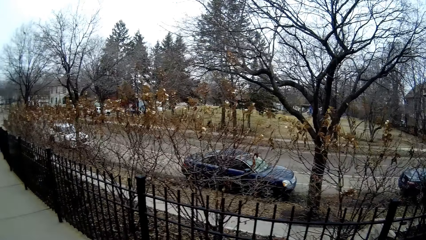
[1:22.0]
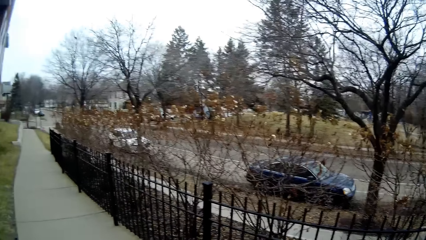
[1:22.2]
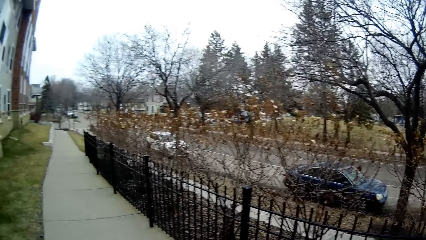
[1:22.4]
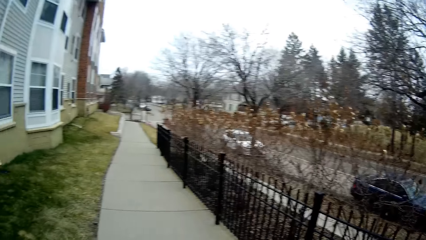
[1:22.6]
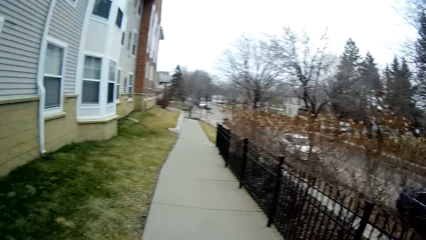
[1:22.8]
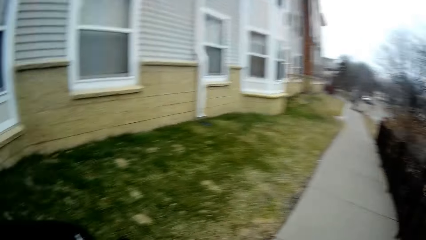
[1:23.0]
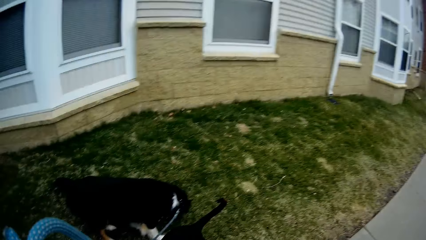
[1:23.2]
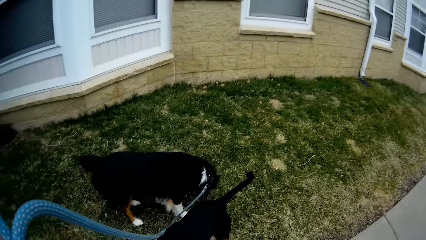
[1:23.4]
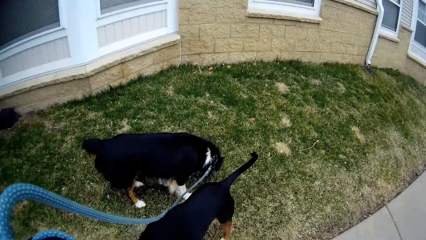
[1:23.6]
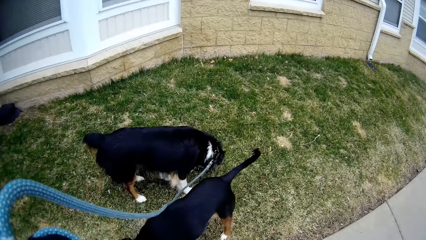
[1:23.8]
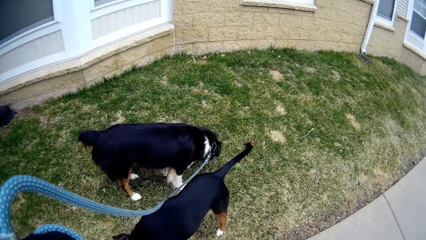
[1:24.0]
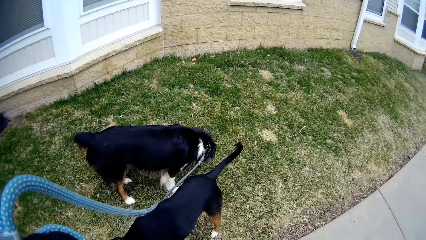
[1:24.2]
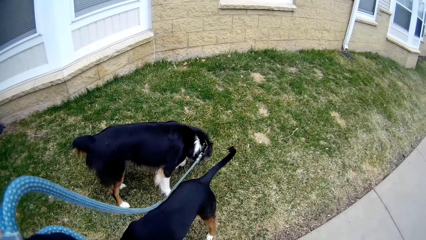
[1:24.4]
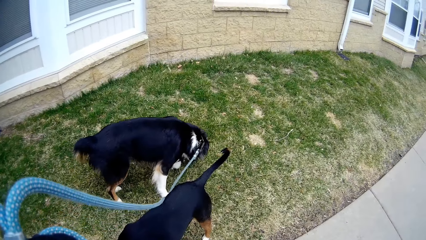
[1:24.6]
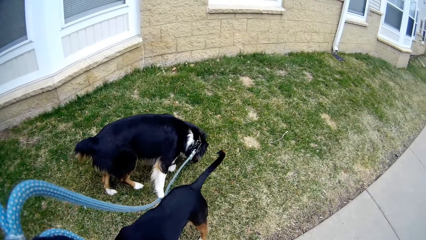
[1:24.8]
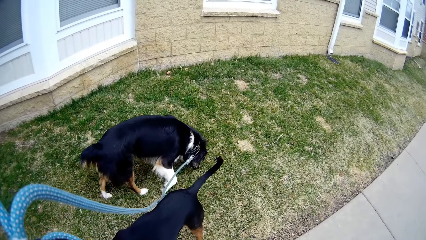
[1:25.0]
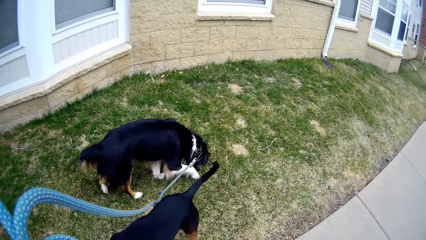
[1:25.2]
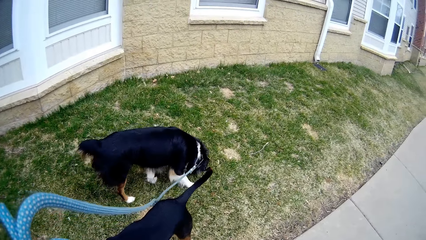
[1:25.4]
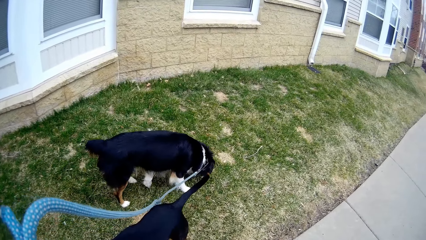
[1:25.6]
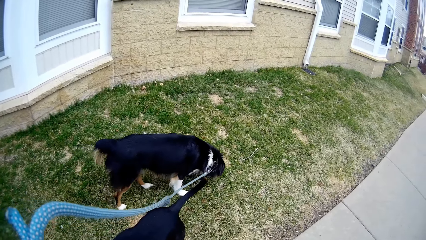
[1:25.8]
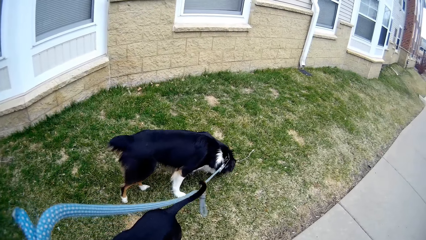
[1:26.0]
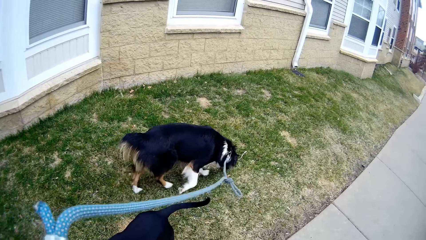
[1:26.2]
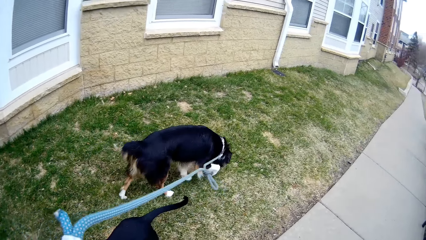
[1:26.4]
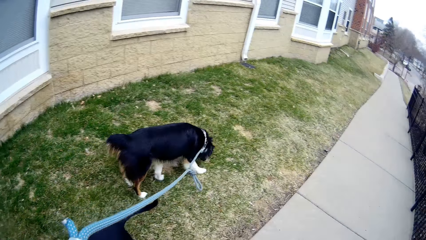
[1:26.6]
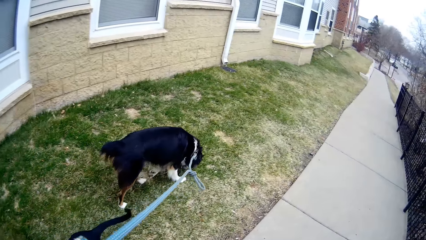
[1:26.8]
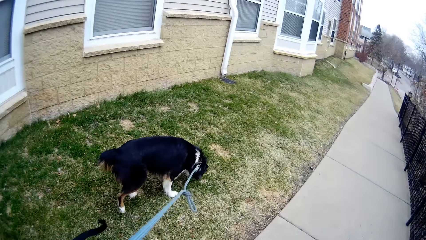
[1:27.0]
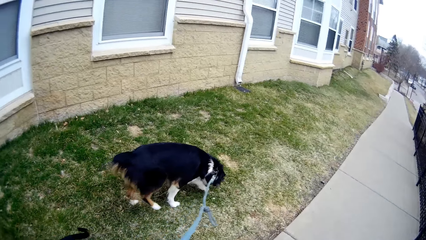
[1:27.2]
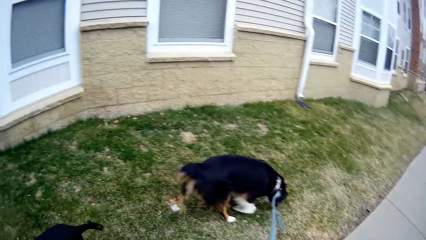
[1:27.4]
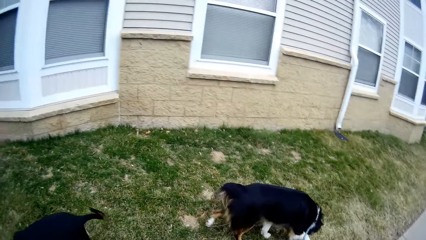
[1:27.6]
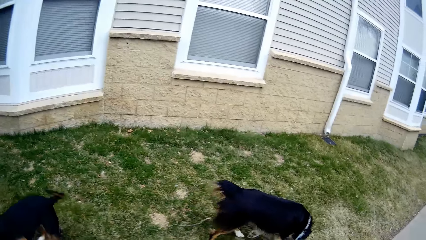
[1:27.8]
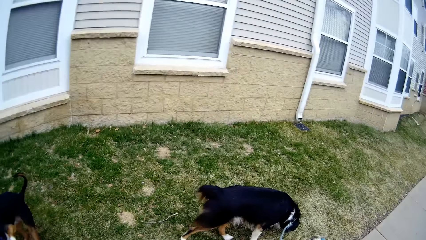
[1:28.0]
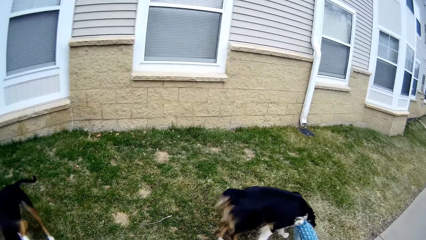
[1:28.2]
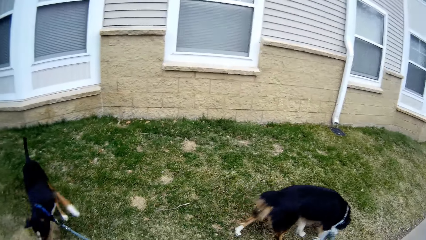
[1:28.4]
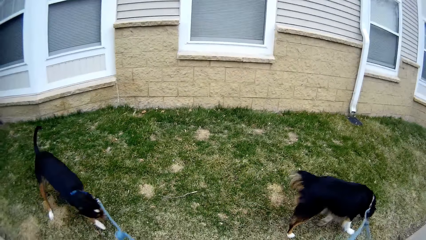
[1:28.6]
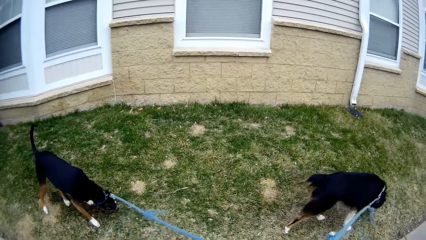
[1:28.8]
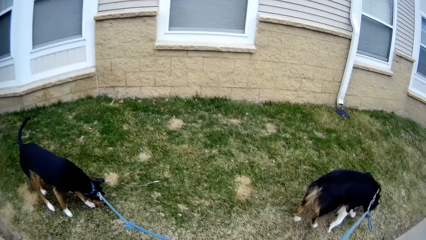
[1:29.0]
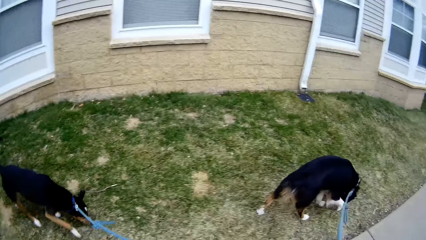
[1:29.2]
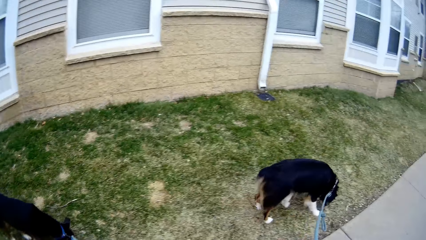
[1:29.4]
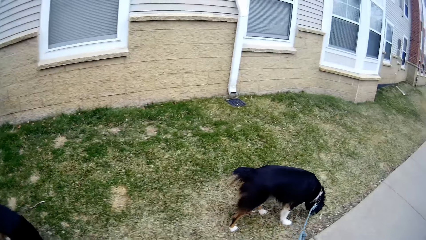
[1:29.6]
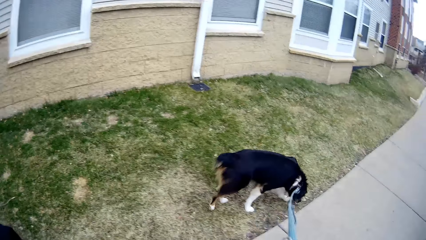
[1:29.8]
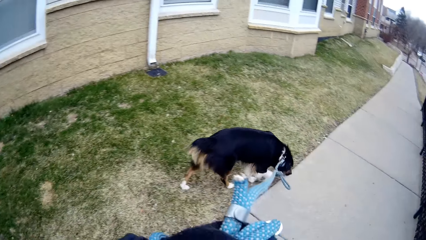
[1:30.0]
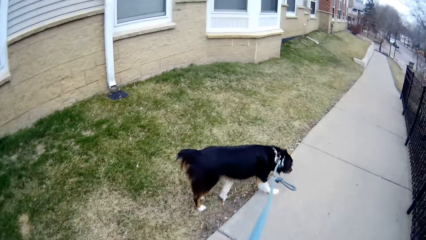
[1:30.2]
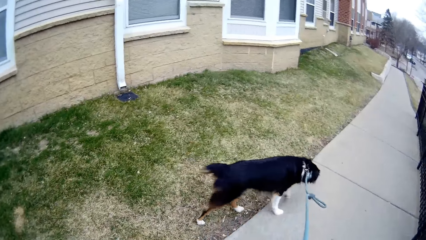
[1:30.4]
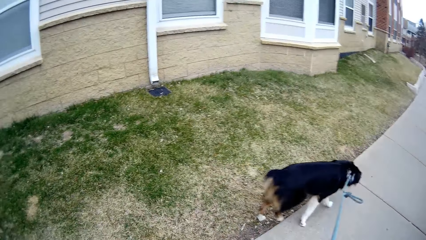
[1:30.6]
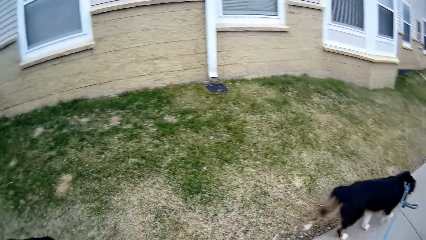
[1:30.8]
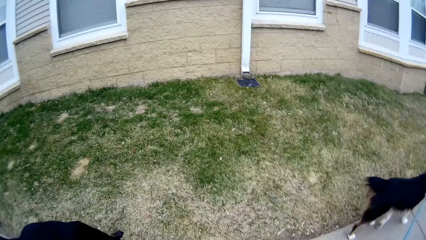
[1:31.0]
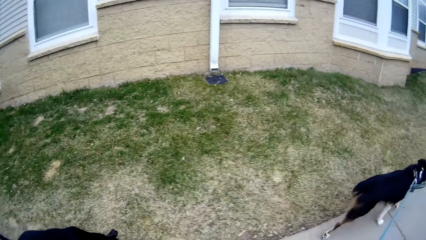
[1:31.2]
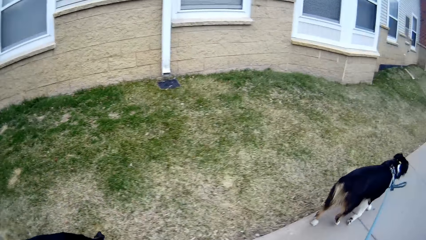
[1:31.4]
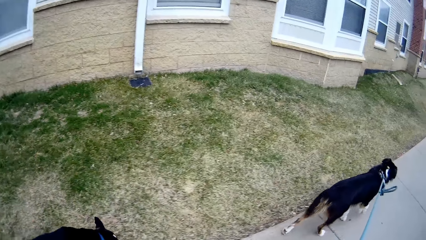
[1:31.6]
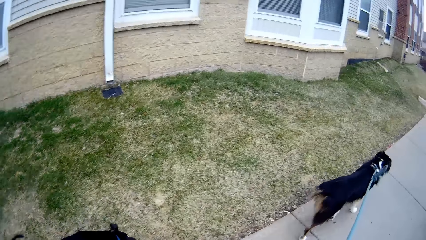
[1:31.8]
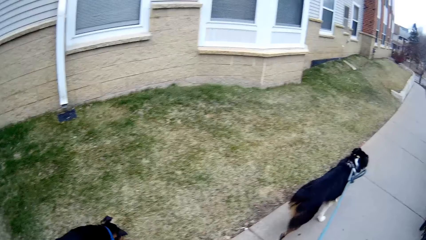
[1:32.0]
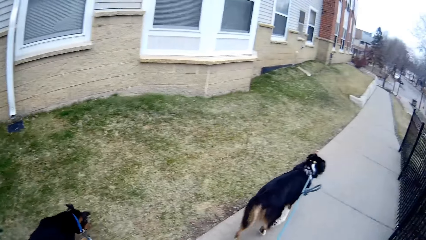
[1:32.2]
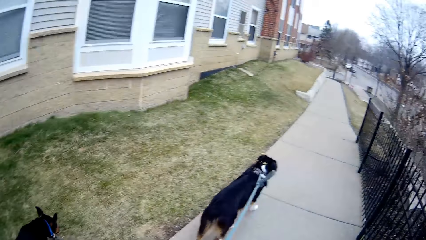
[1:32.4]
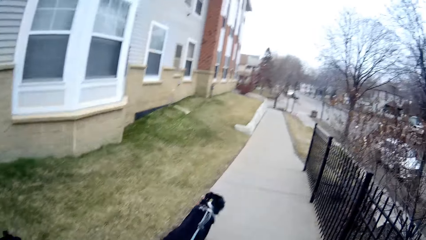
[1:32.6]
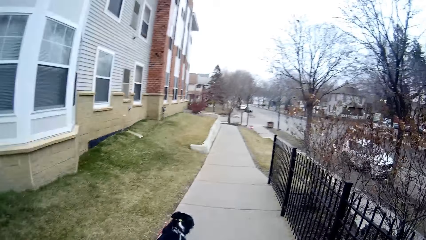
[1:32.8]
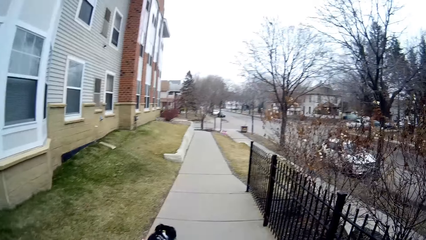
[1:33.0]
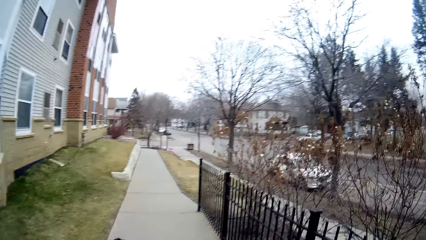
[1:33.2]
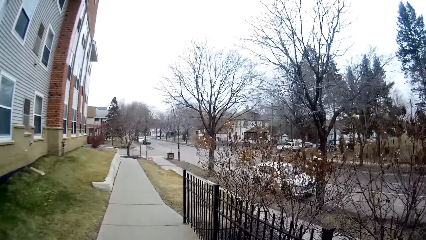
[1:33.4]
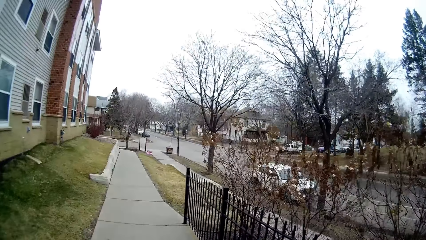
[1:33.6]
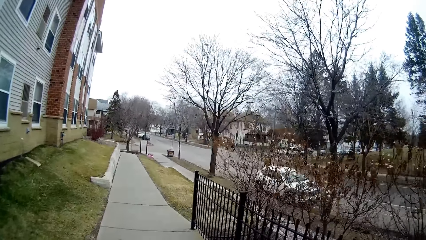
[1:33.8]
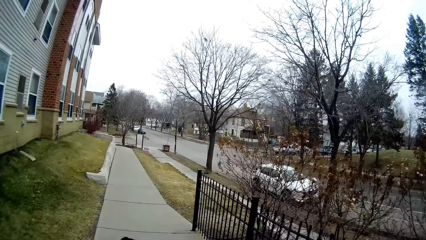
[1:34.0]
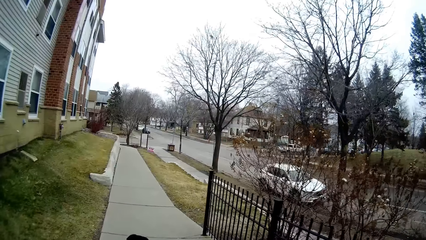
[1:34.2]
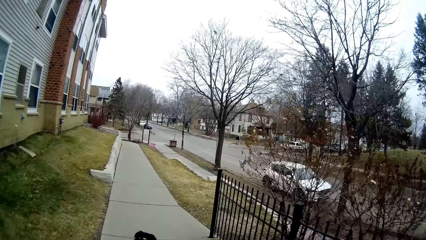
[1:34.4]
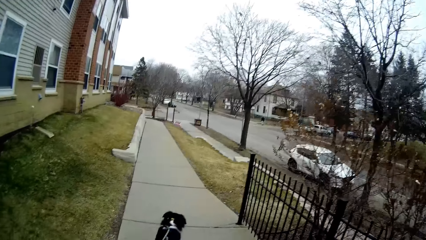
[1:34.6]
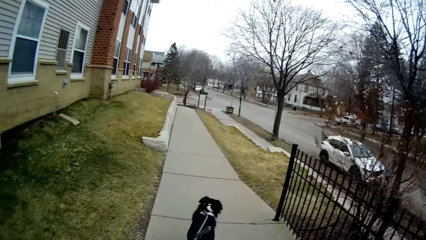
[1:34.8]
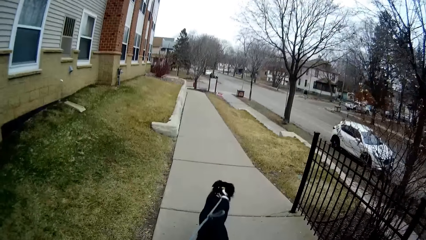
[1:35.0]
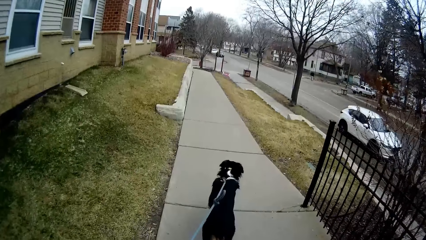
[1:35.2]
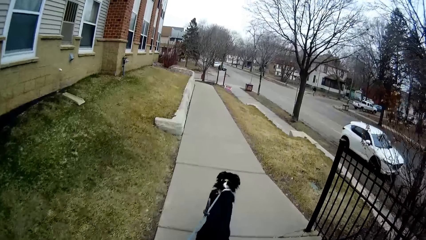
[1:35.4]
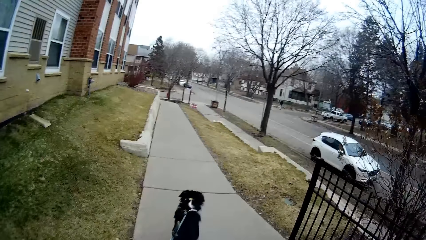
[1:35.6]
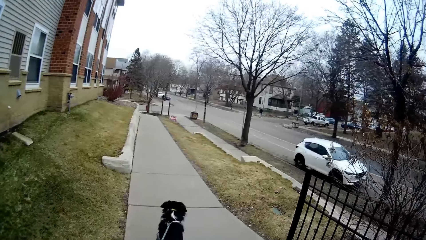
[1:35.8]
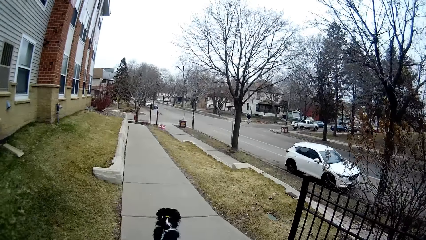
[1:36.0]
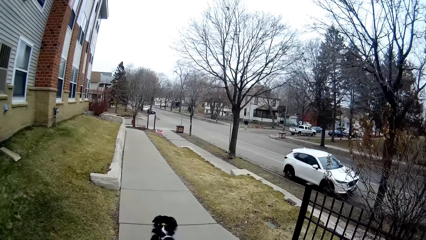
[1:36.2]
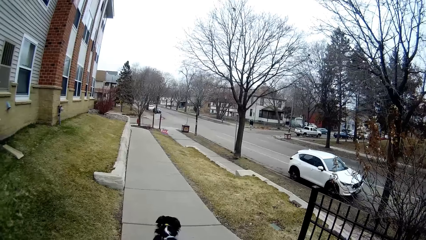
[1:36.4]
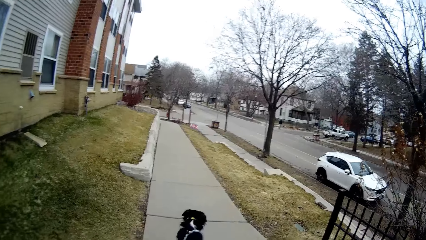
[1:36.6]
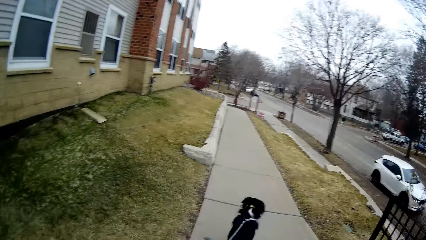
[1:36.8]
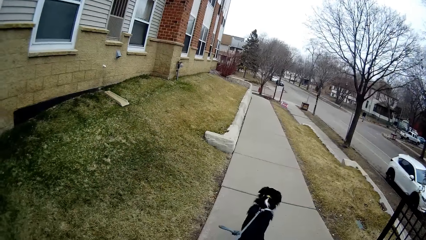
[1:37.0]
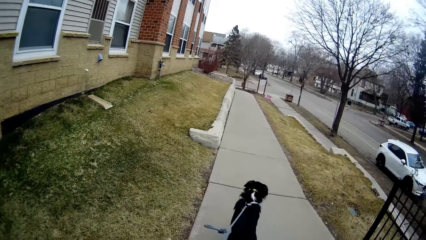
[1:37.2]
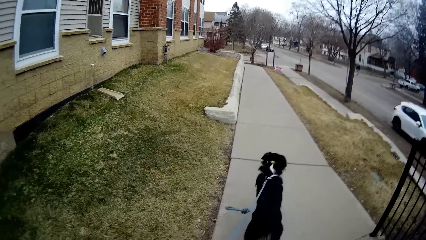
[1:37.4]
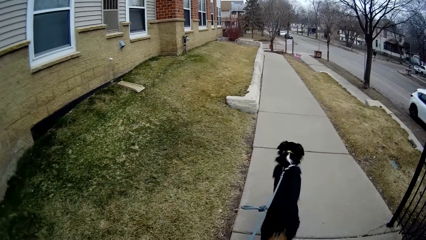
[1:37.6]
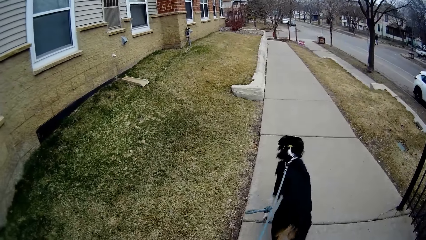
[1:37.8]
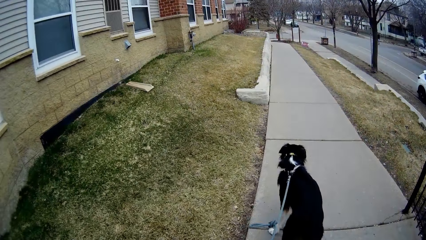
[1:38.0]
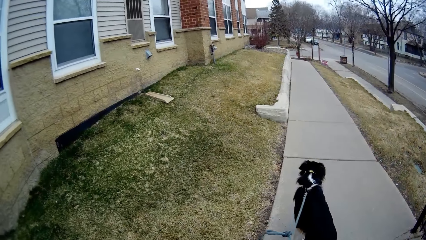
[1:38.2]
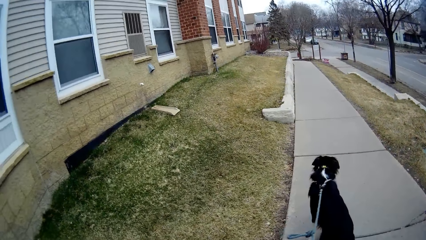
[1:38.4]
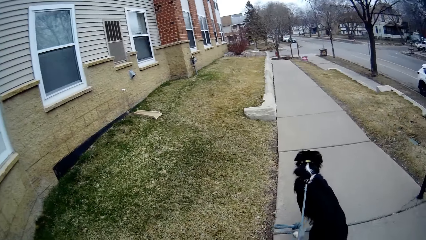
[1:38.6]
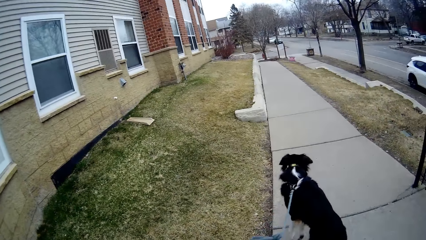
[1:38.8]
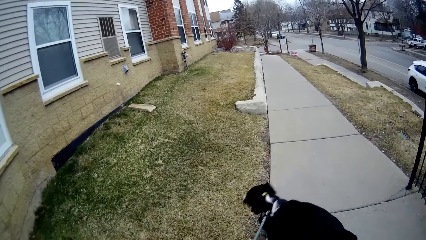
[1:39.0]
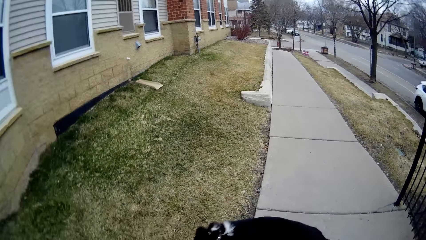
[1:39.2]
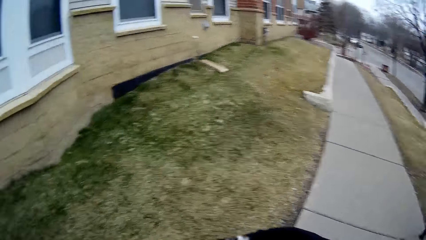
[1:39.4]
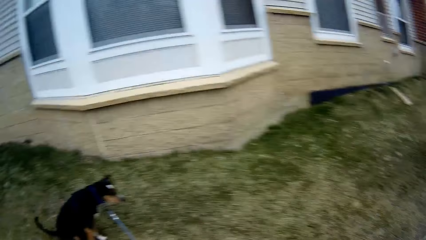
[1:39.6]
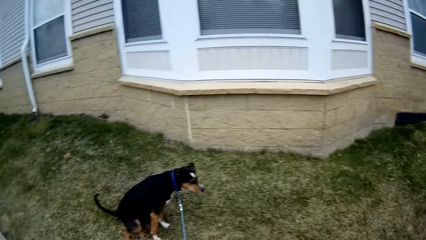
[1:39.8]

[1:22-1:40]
The camera wearer looks at the dogs. They walk a bit. A dog walks a bit. Another dog walks a bit. The camera wearer stands.
